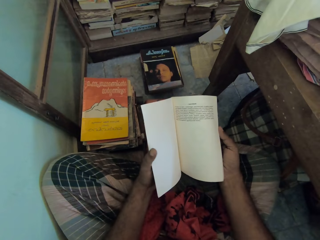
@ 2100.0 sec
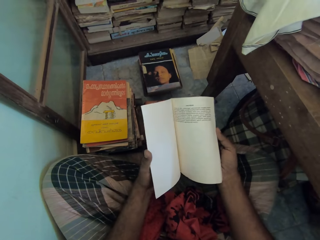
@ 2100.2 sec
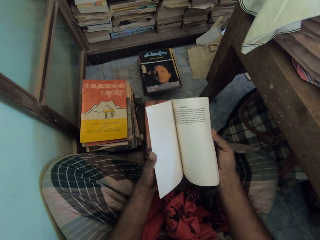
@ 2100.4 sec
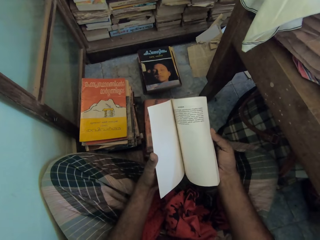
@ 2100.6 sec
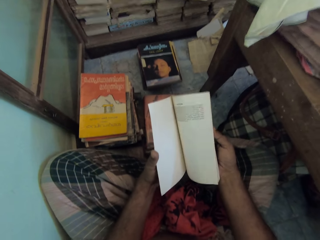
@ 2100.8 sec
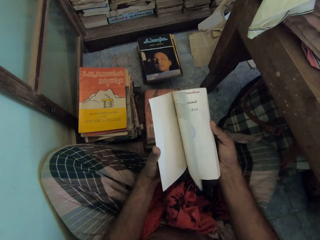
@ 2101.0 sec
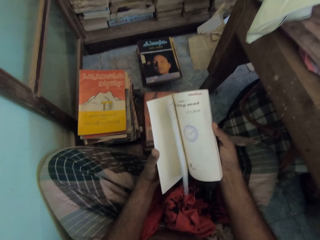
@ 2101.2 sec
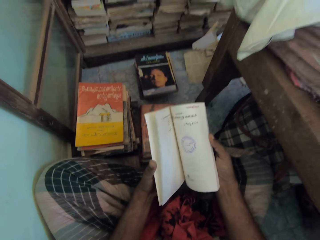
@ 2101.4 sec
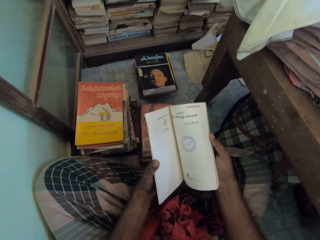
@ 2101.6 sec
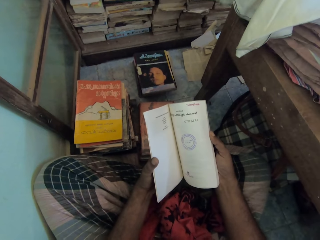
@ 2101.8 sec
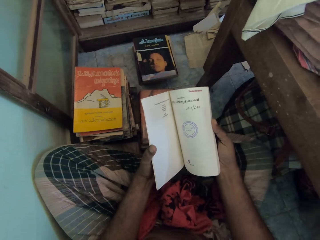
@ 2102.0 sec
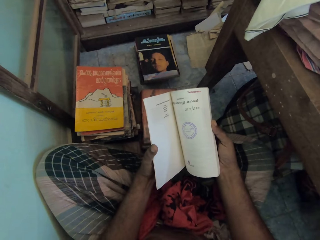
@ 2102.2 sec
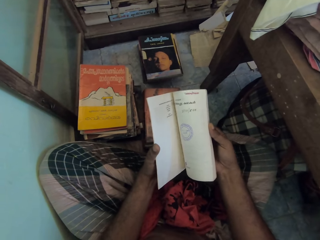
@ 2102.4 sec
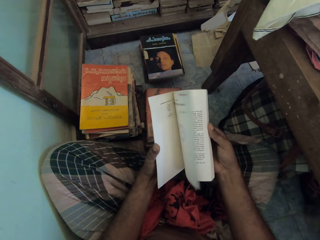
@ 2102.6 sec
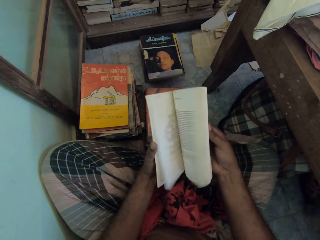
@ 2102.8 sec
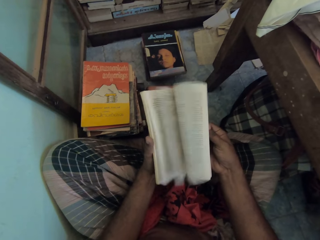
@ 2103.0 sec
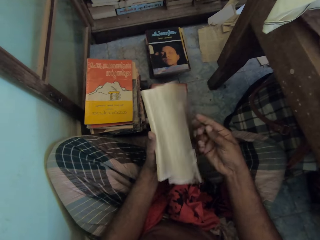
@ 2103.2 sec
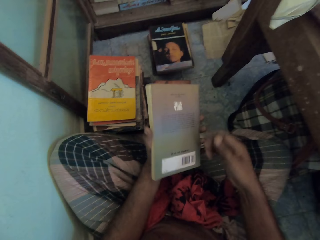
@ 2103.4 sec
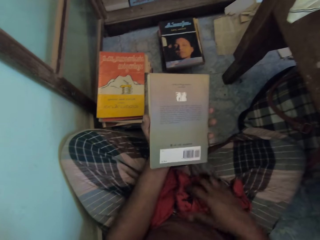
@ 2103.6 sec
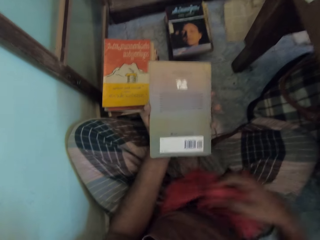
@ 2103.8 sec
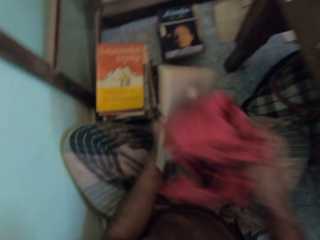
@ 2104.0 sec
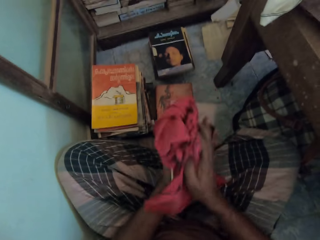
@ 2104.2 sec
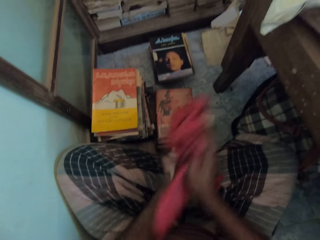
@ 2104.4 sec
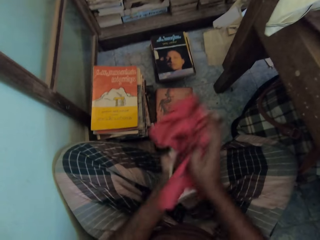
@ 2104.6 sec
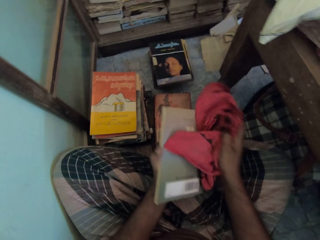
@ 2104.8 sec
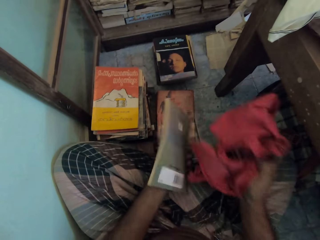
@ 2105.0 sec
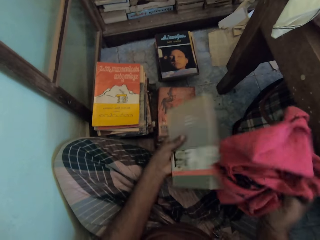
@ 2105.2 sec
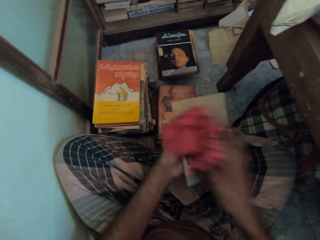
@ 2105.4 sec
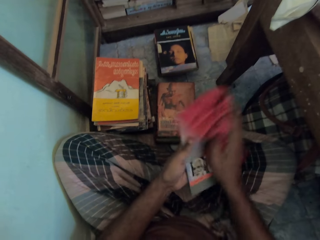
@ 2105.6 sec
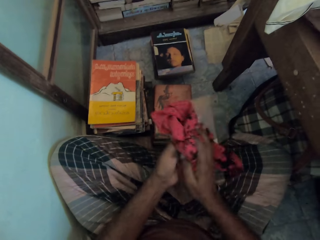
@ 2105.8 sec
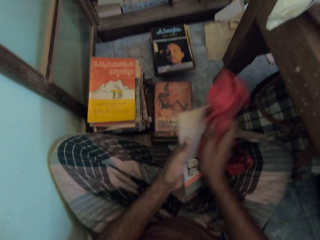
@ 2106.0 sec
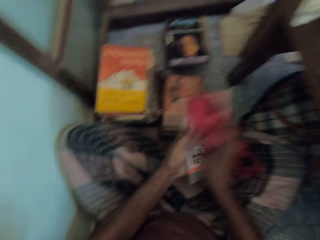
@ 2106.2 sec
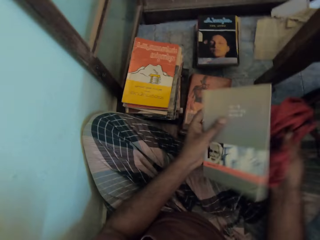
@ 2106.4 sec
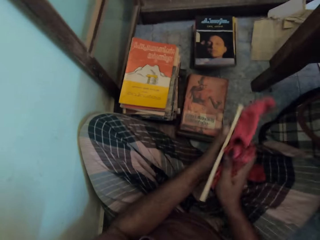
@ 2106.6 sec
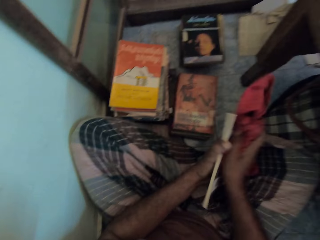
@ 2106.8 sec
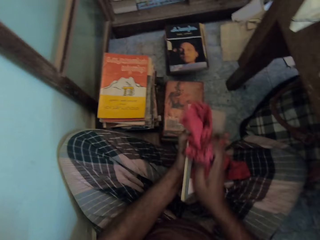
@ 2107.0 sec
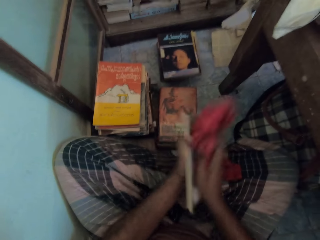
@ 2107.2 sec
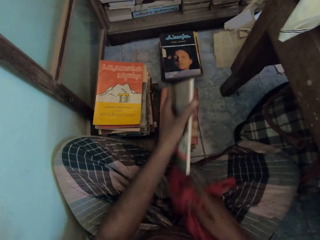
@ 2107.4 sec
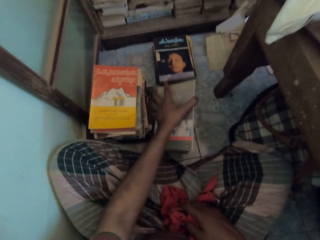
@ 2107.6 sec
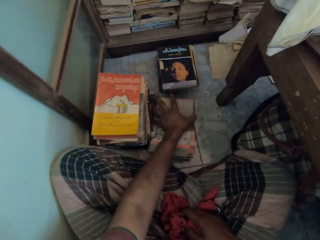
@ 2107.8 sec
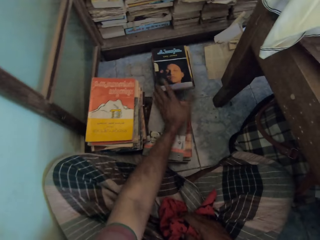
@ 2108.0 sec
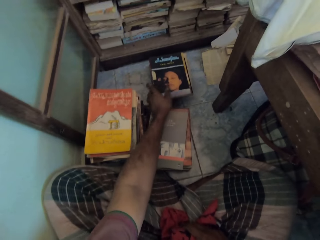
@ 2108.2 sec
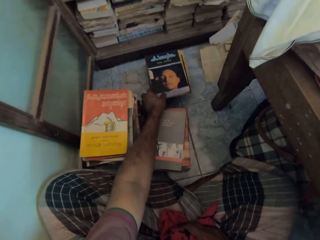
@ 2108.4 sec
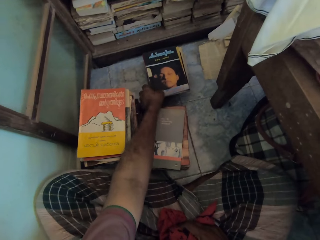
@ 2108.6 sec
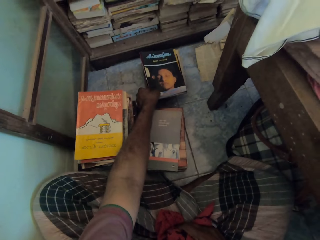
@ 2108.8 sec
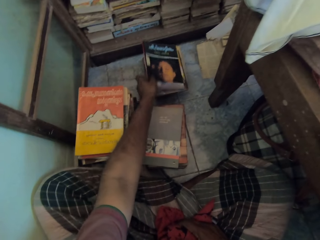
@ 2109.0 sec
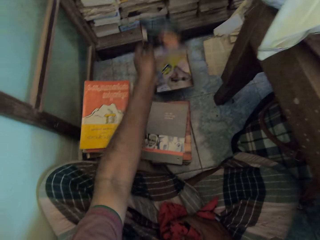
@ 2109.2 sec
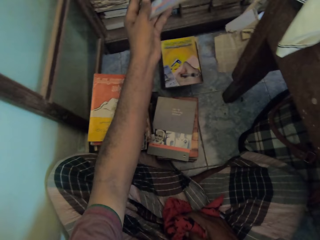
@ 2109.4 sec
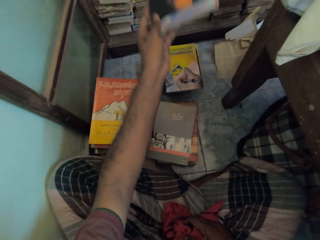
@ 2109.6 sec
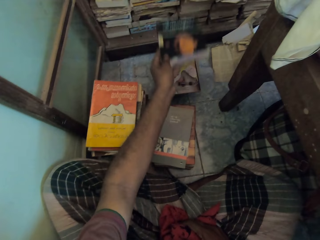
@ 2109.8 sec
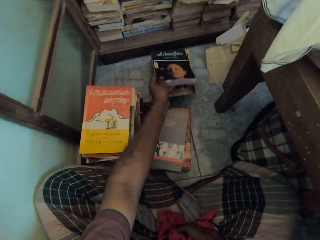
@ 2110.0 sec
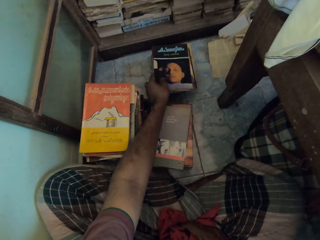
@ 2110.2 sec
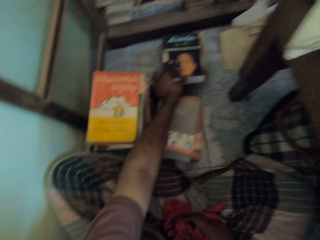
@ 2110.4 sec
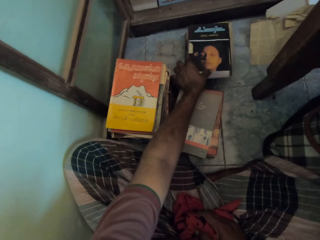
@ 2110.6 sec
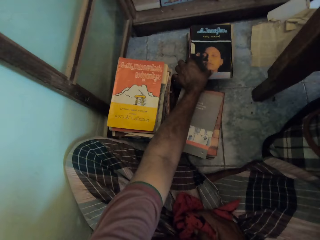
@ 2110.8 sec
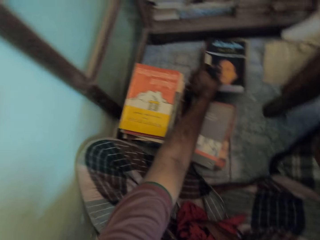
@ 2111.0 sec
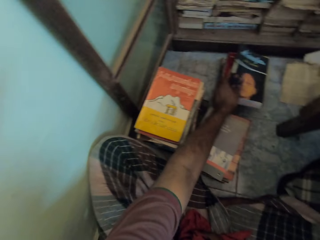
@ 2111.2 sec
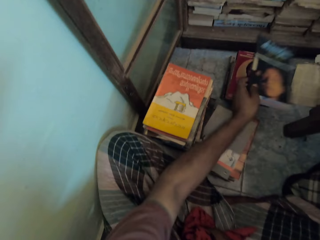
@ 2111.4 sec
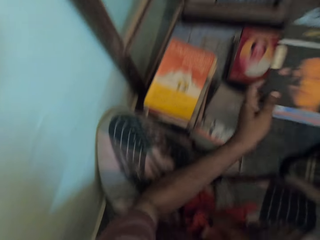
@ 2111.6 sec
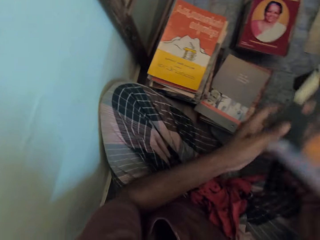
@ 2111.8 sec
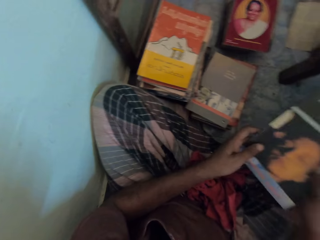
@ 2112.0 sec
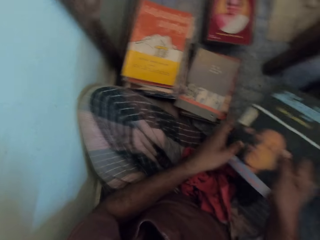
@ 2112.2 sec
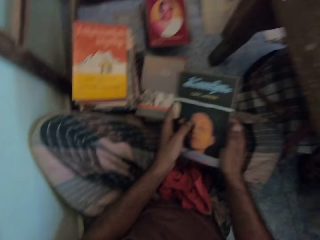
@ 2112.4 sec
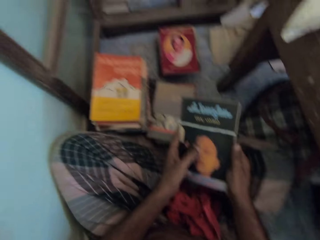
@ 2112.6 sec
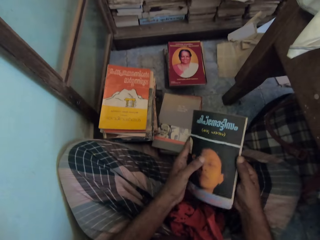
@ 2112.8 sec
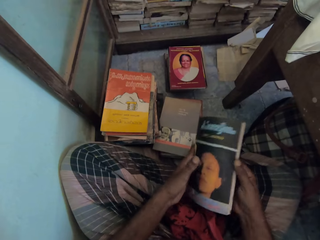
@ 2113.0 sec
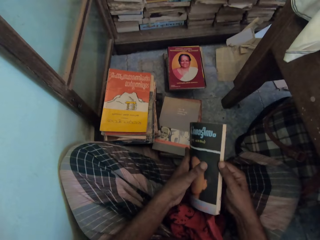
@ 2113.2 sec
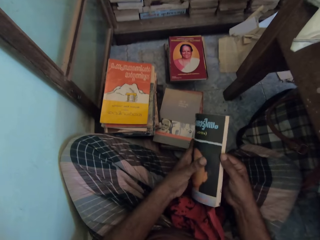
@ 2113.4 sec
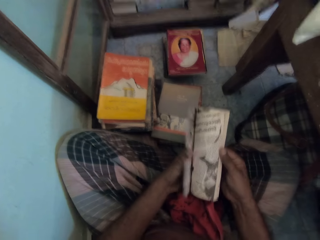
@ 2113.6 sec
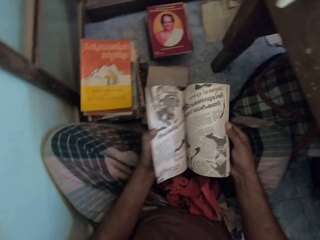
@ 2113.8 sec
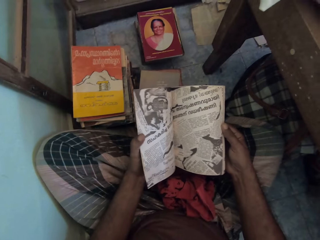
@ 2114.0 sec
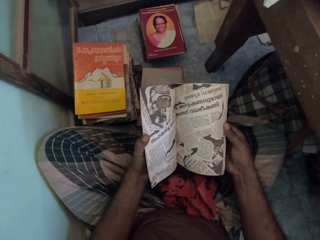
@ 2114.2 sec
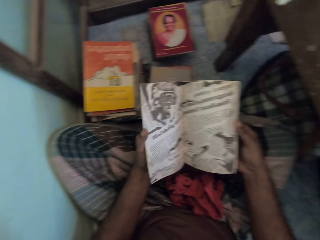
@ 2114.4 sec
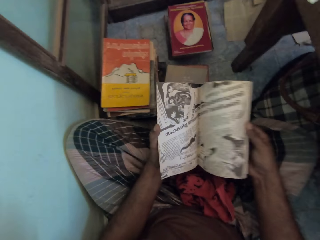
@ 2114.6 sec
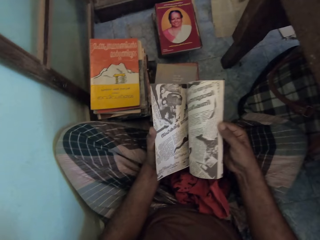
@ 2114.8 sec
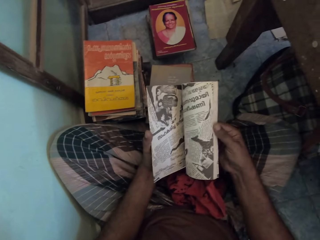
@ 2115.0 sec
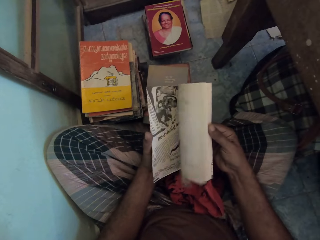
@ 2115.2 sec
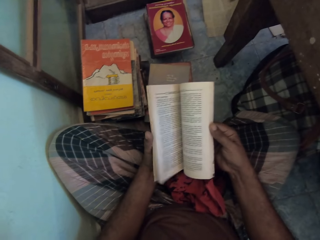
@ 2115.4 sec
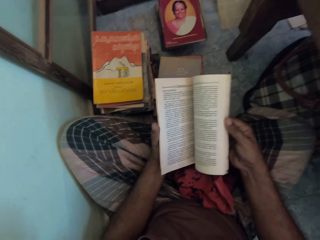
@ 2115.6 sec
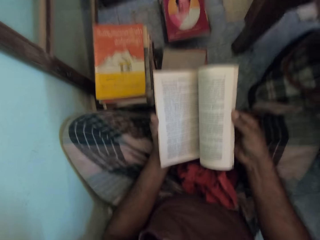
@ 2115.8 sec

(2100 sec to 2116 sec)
The camera wearer picks a piece of cloth with the right hand. They wipe the book with the piece of cloth. They drop the book on the floor with the left hand. They take the book on the heap of books from the floor with the left hand. They put the book on the floor. They pick the book from the floor. They hold the book with both hands. They open the pages of the book with the right hand.
